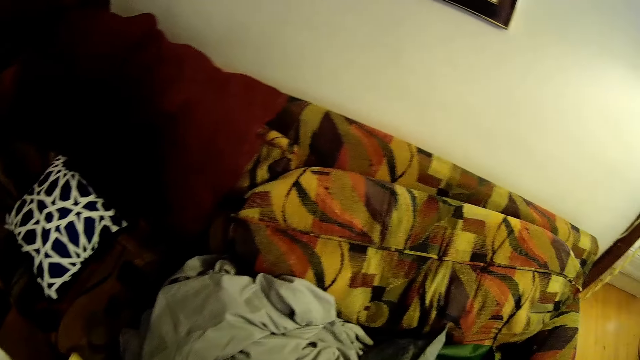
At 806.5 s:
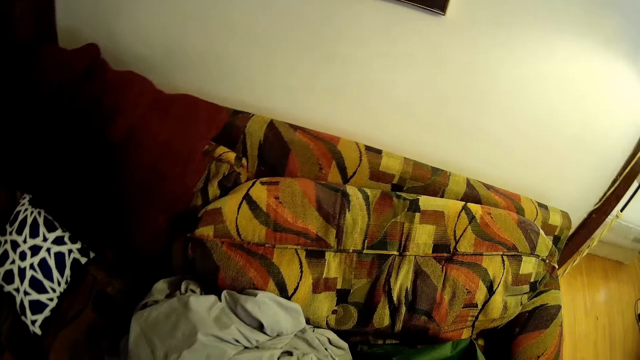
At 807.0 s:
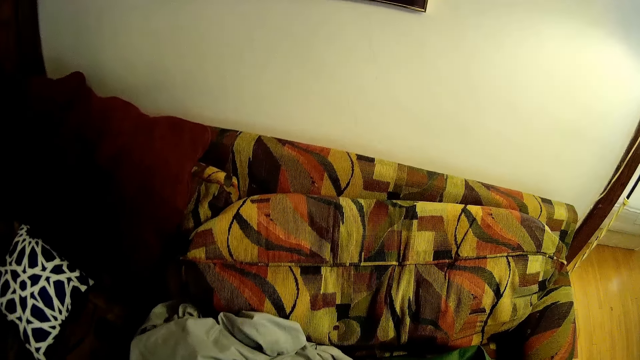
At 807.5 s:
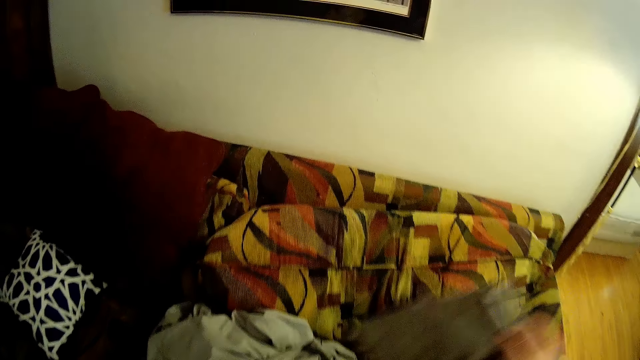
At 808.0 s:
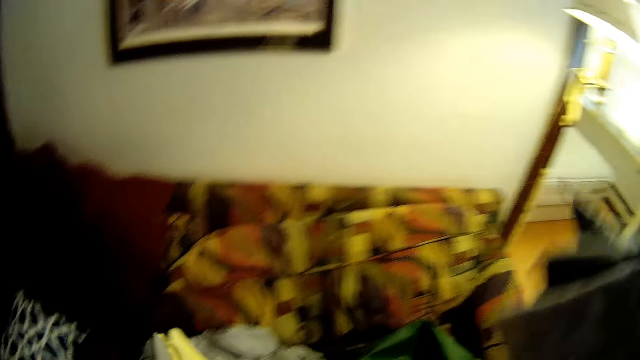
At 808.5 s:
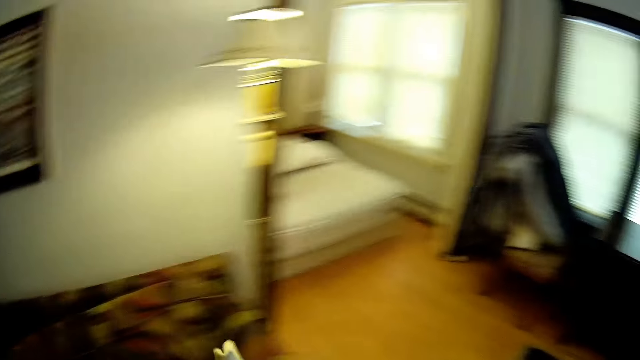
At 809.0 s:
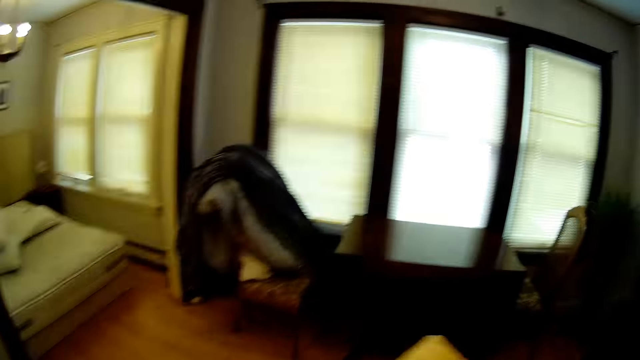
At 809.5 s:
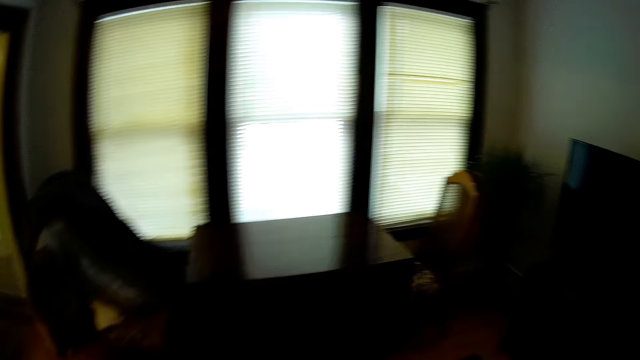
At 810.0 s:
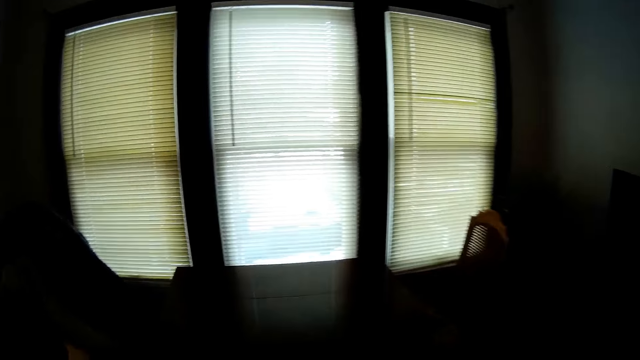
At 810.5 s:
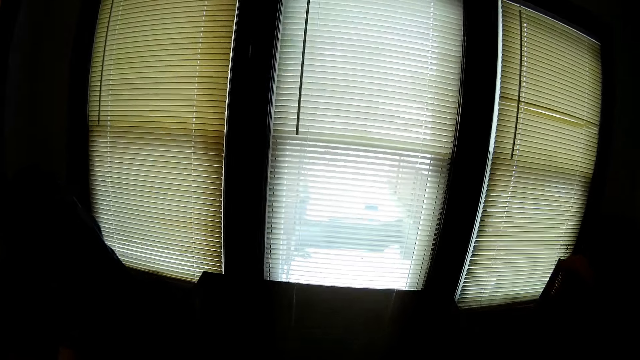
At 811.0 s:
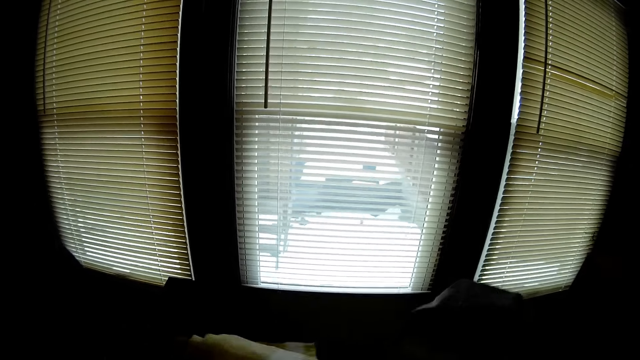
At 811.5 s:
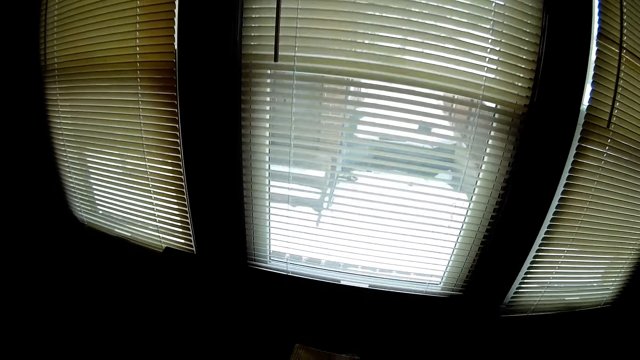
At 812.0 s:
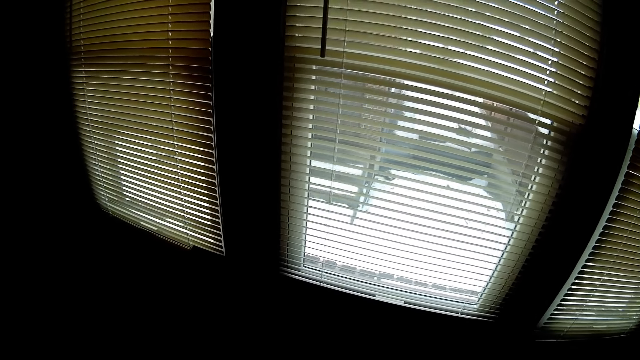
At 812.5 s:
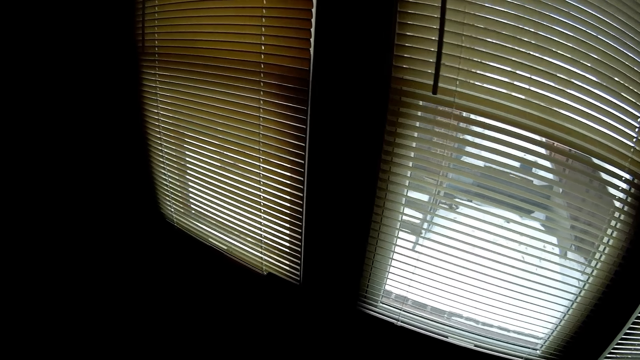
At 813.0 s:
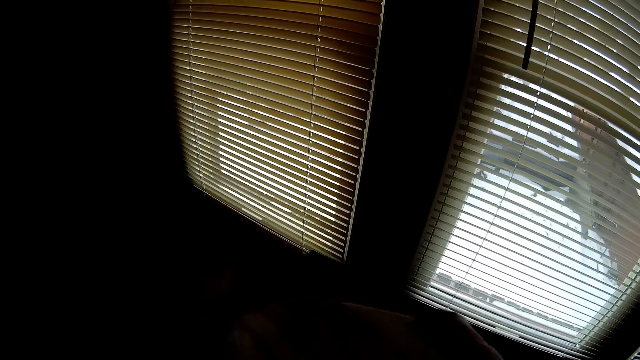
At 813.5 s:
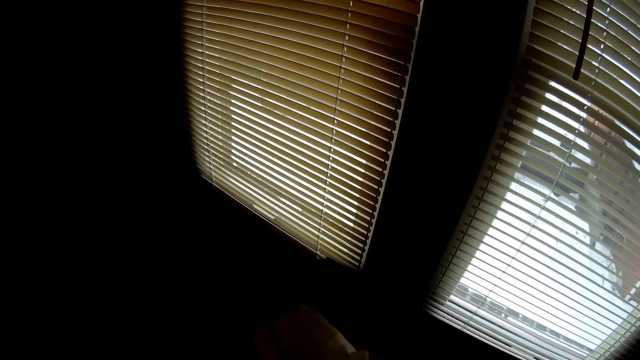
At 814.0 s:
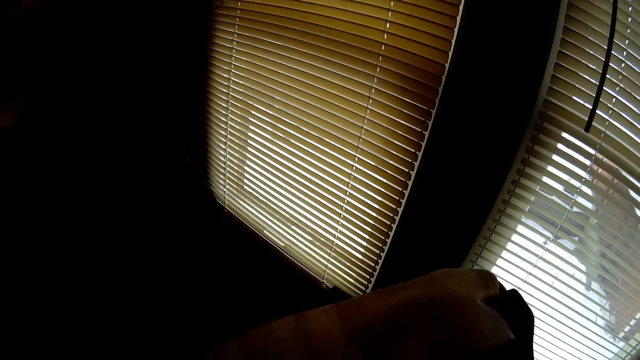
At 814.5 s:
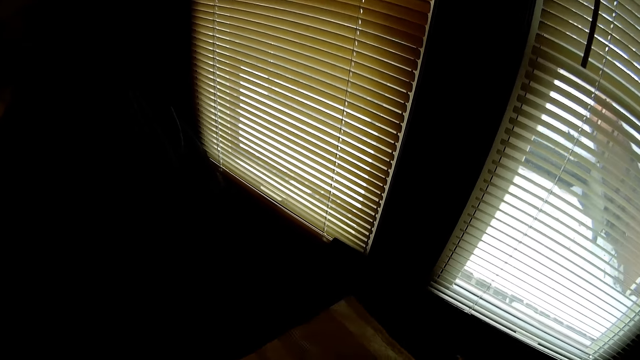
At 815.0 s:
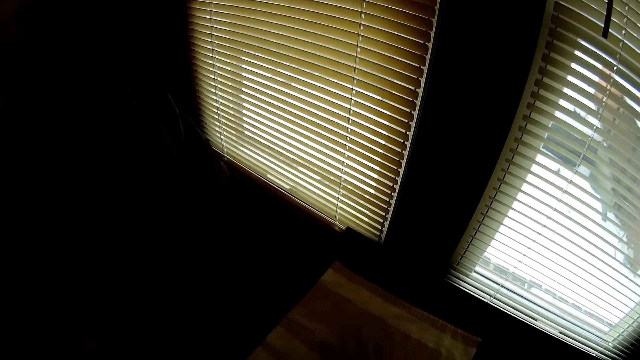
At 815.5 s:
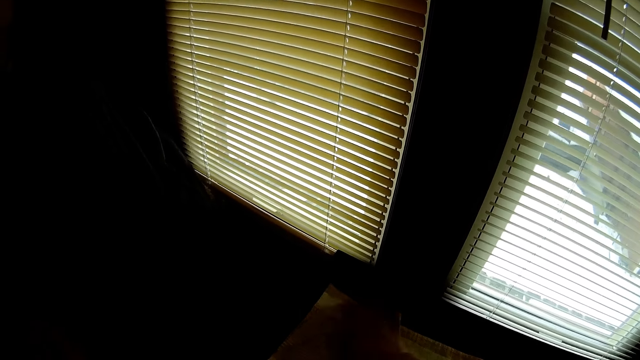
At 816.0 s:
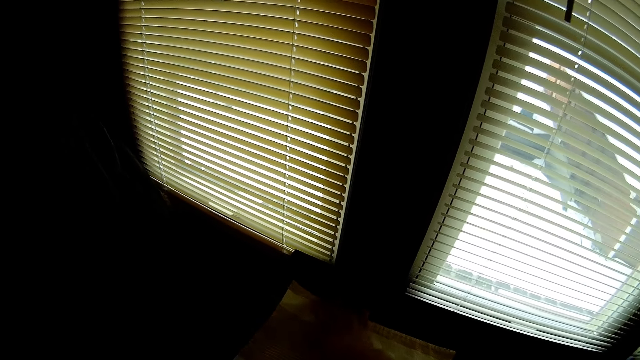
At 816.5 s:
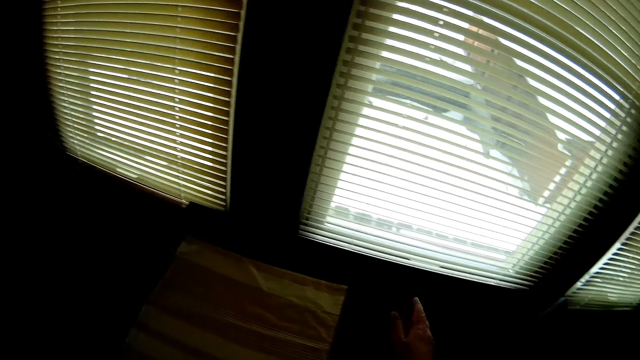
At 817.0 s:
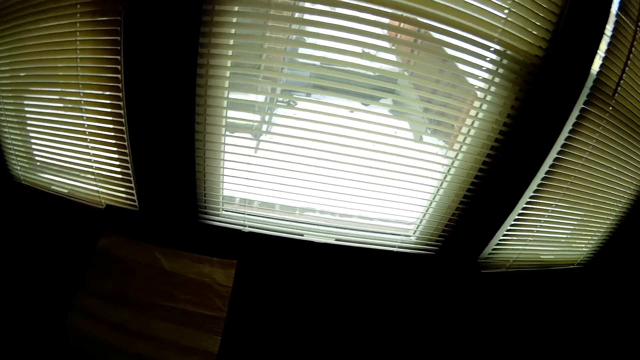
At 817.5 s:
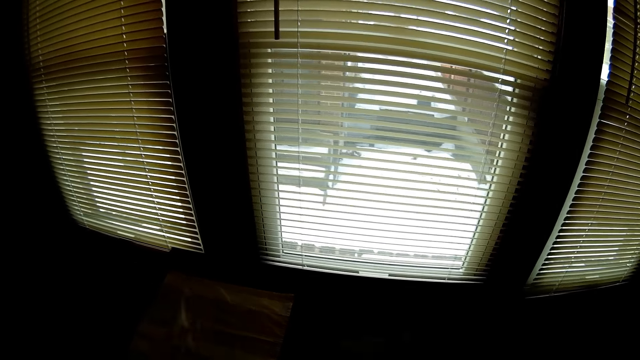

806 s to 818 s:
The camera wearer walks around the house. They put the table mat on the table. They put the mat on the table.

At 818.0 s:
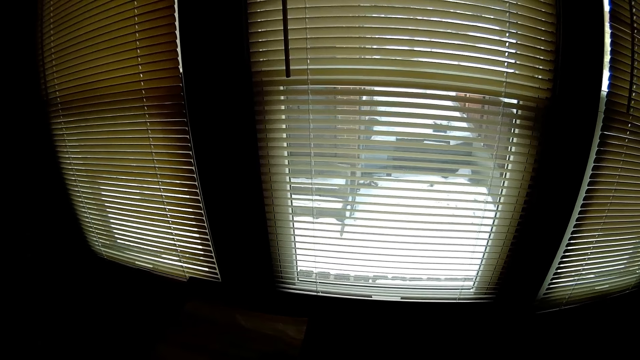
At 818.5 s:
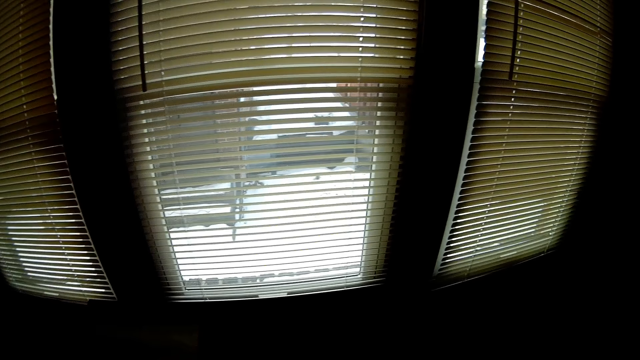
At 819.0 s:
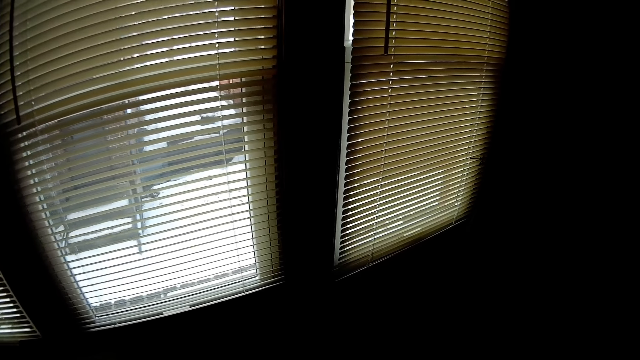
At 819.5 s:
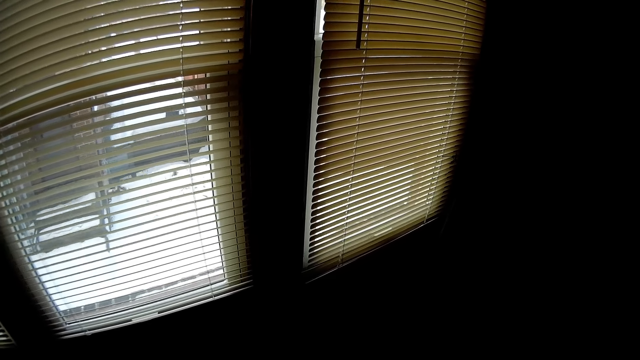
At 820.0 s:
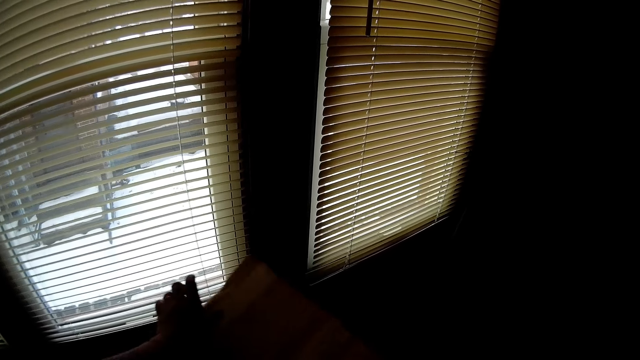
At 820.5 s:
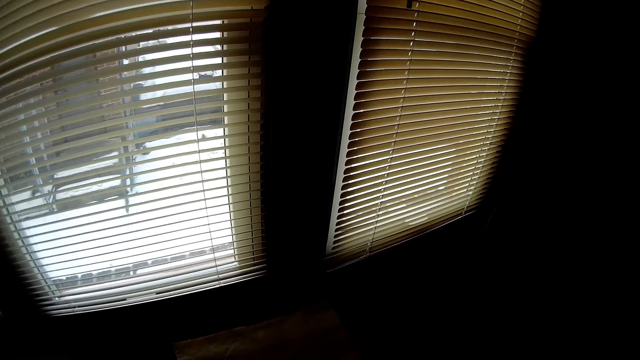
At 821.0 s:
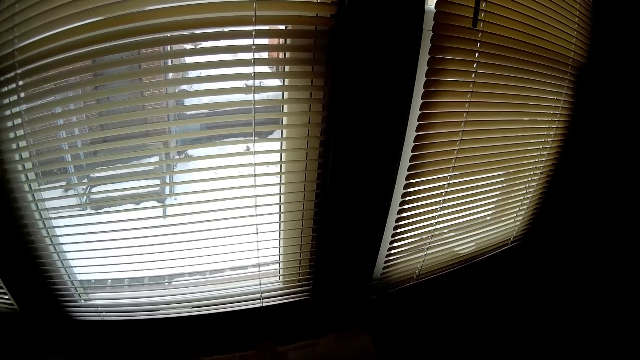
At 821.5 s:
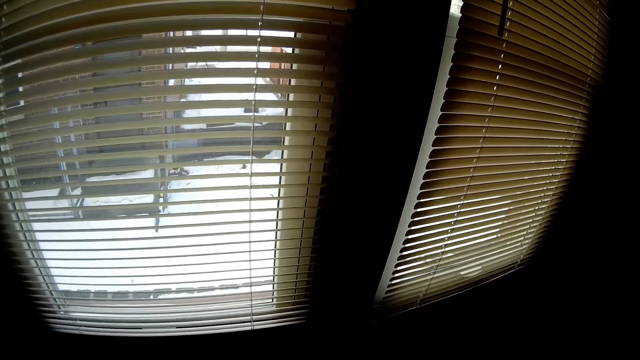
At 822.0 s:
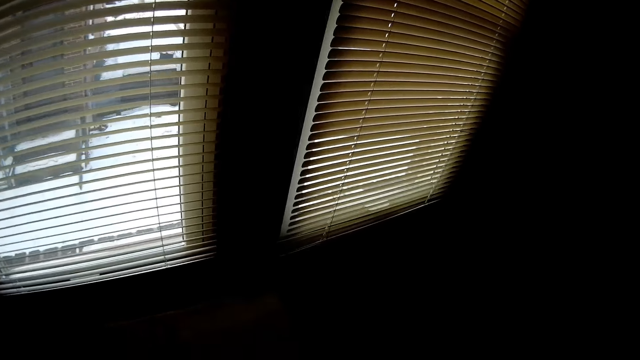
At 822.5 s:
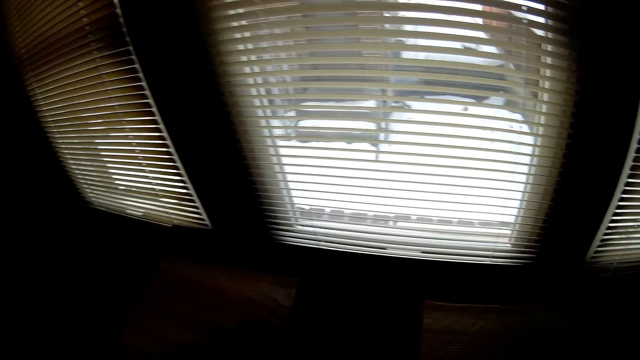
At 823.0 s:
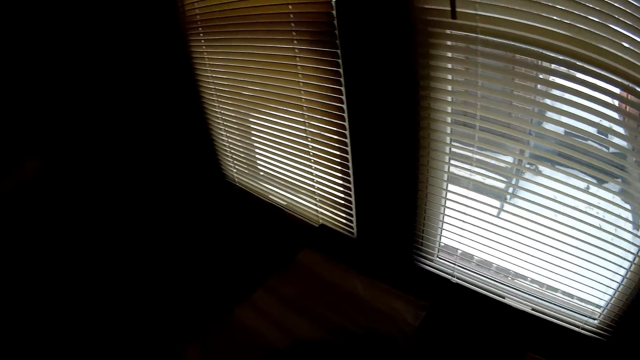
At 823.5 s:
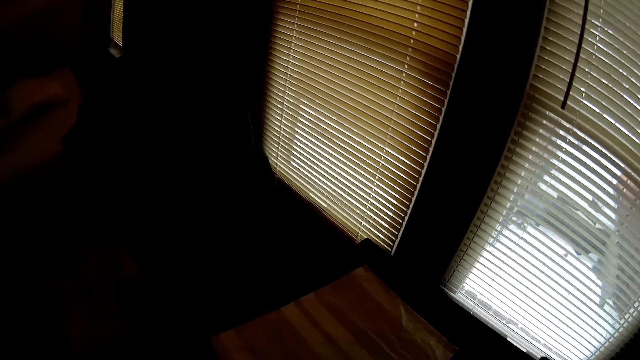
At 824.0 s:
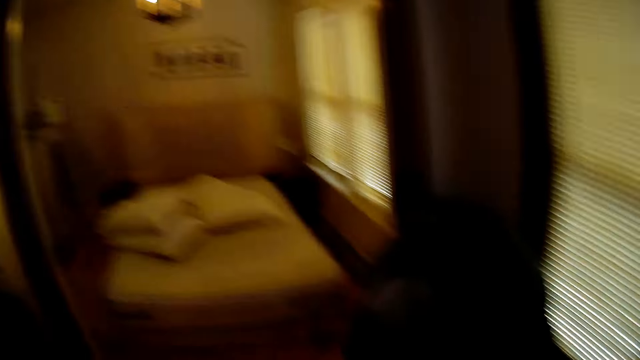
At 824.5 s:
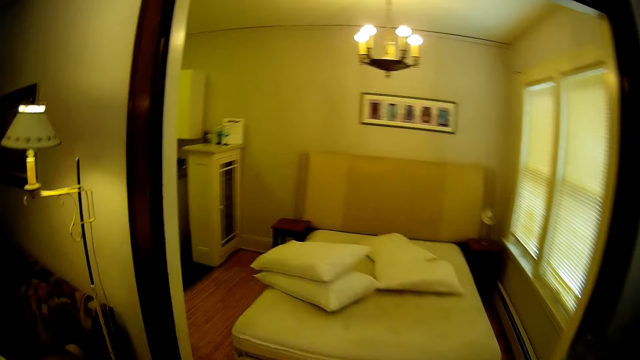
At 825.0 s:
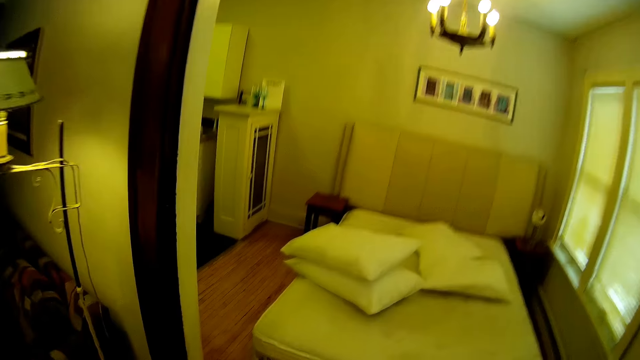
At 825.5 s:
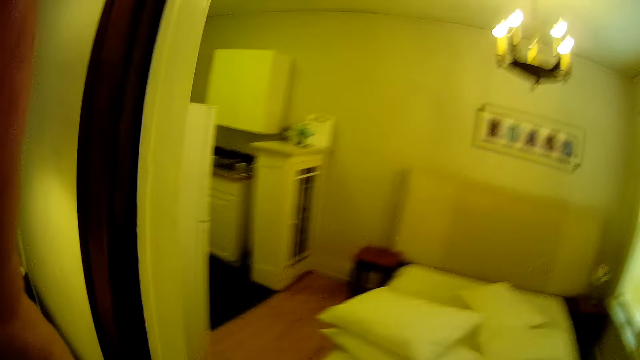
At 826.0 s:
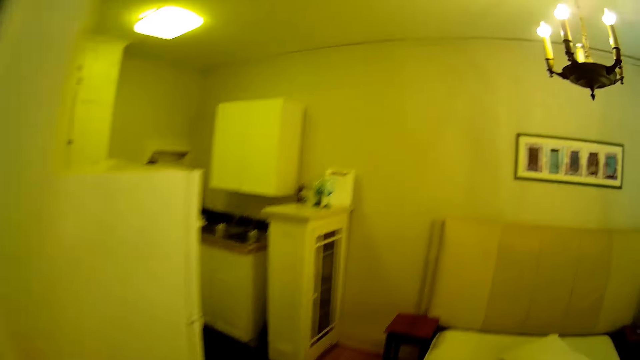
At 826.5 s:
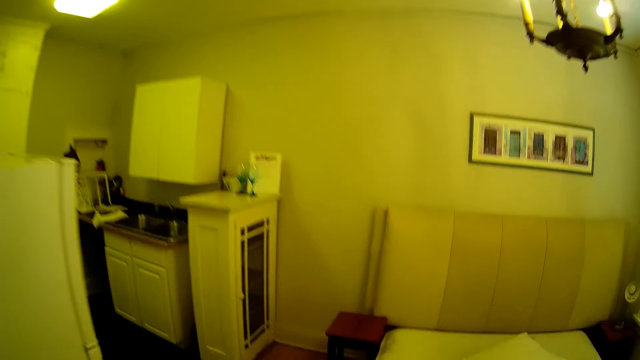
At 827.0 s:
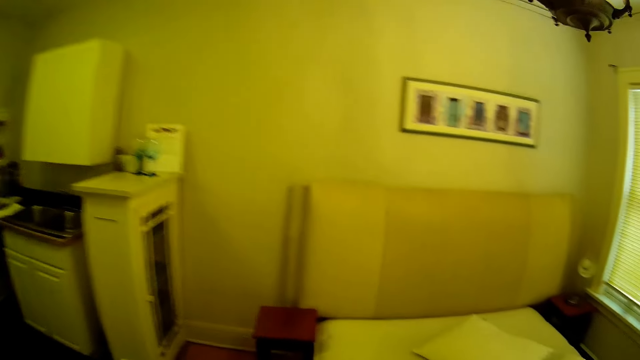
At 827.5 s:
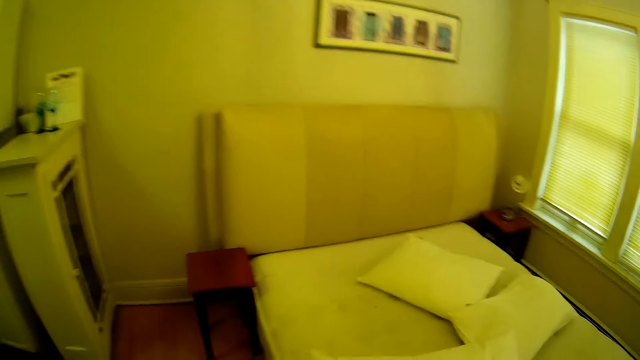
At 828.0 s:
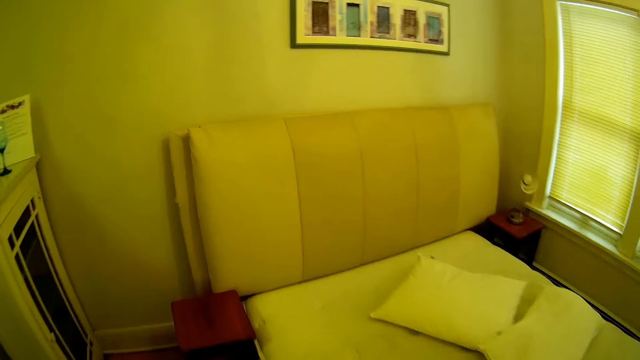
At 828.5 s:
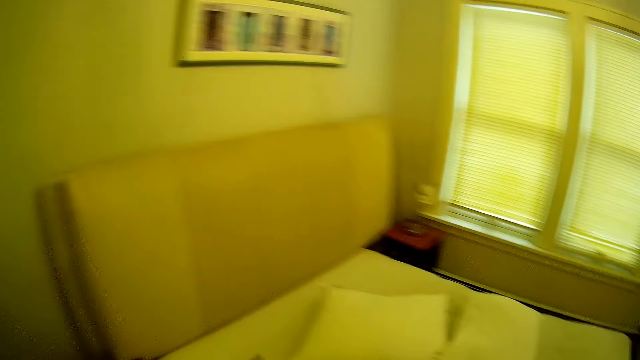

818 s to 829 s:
The camera wearer walks in the bedroom.
